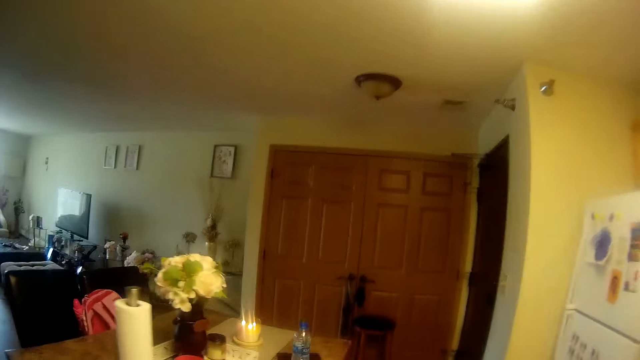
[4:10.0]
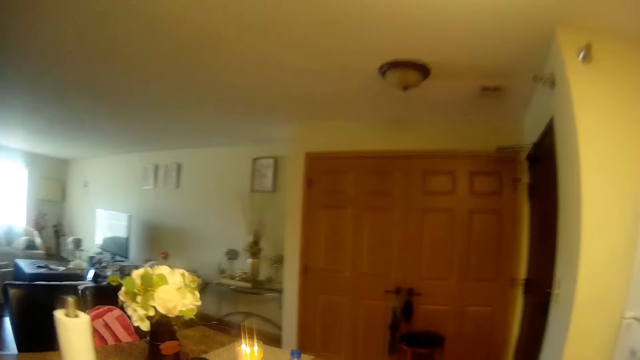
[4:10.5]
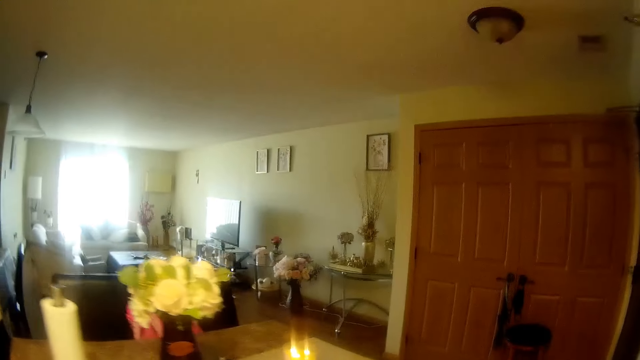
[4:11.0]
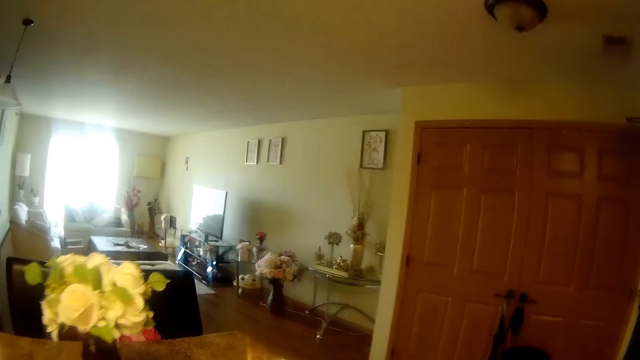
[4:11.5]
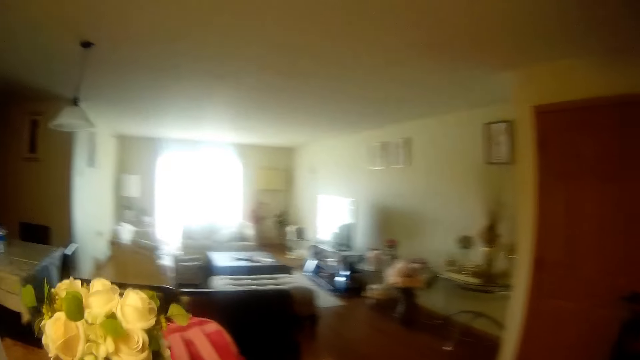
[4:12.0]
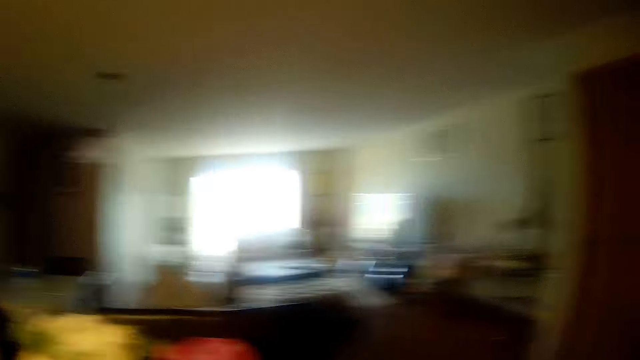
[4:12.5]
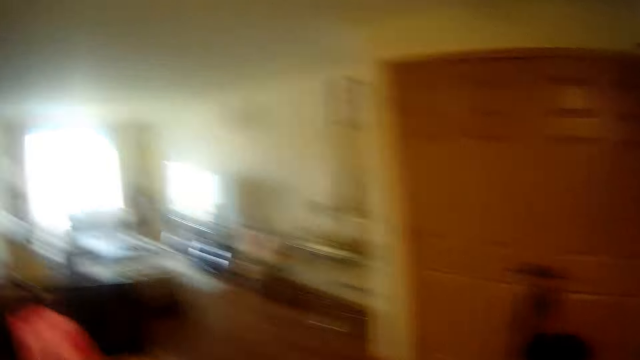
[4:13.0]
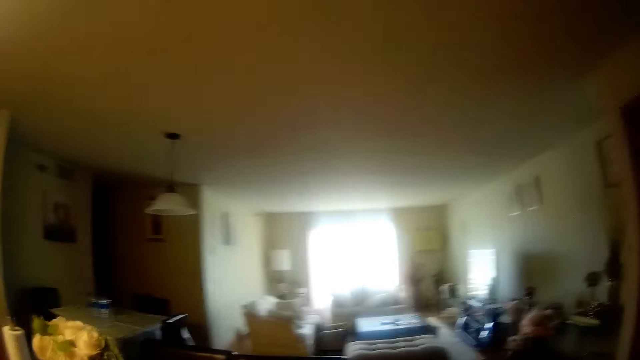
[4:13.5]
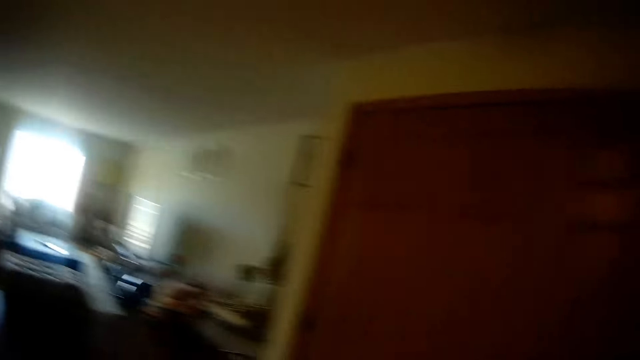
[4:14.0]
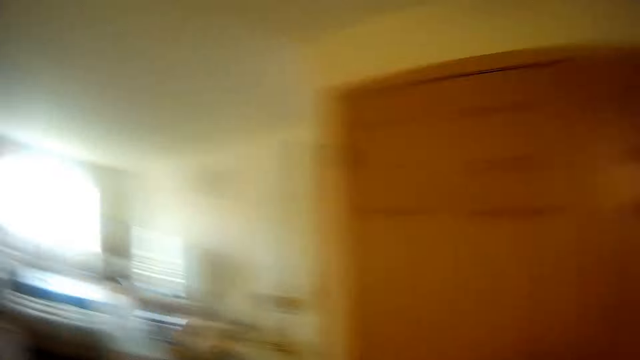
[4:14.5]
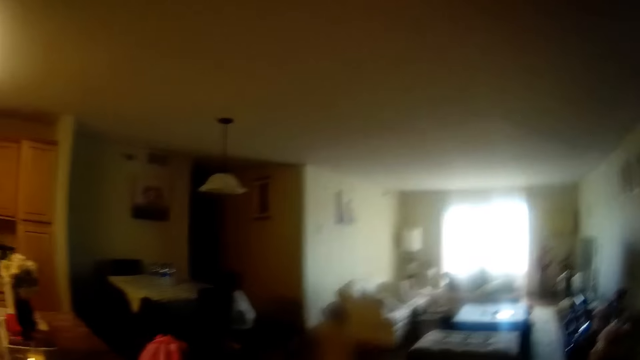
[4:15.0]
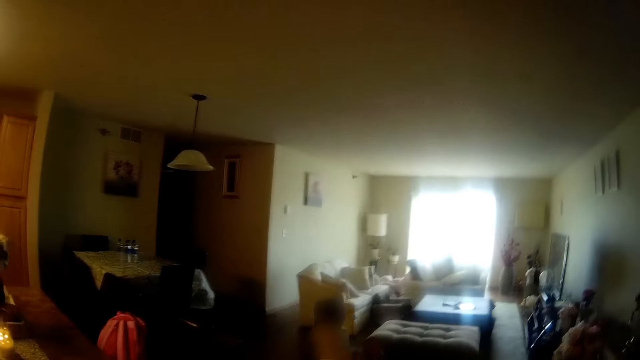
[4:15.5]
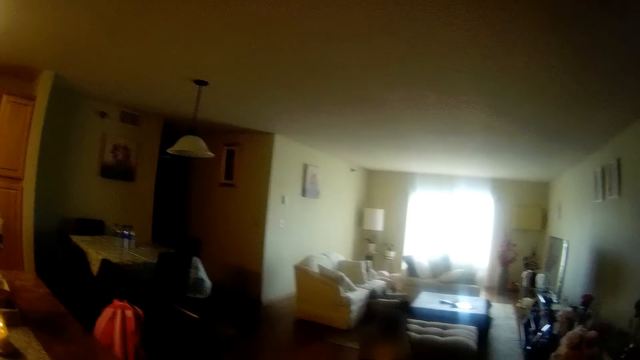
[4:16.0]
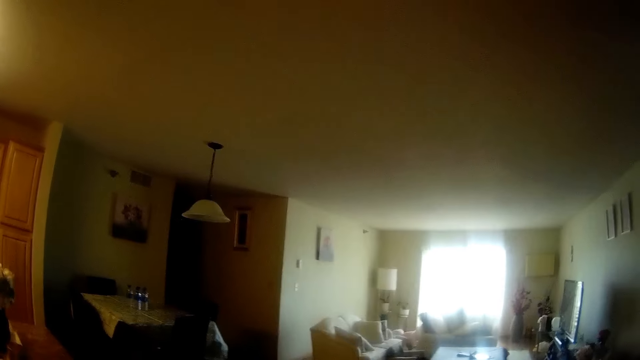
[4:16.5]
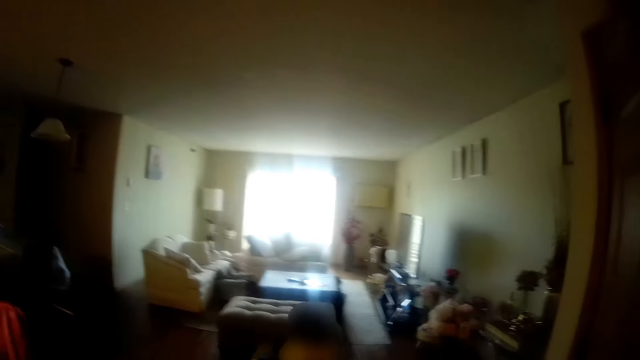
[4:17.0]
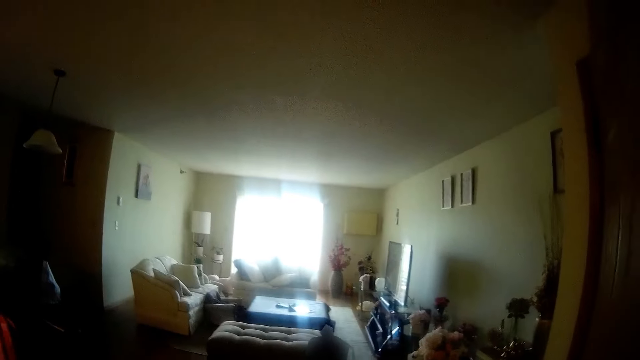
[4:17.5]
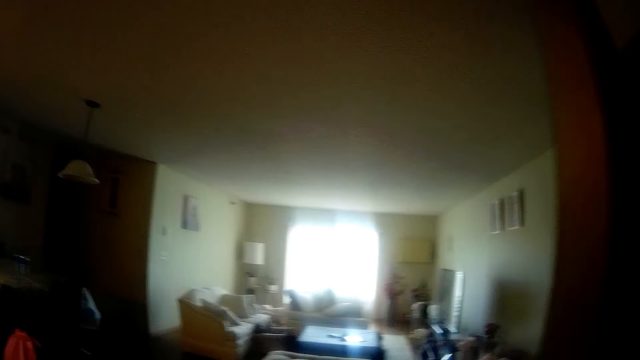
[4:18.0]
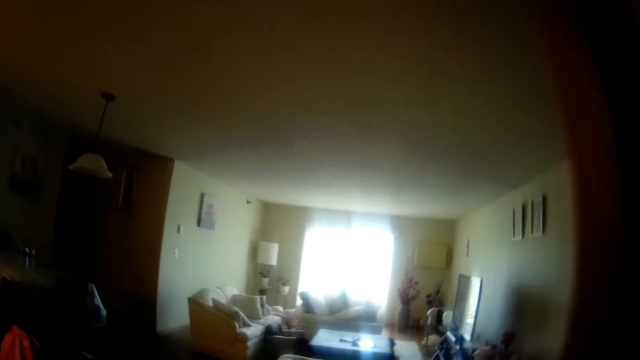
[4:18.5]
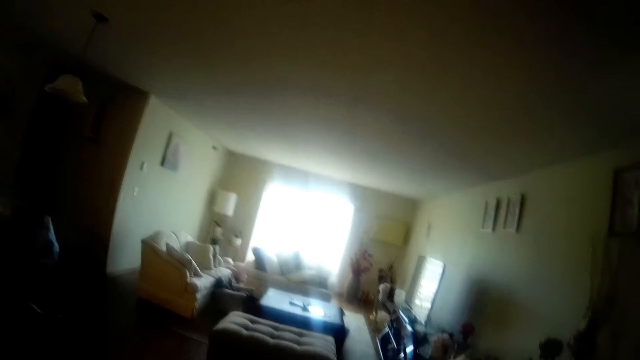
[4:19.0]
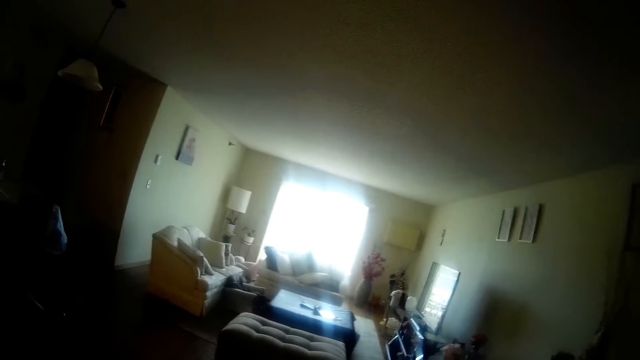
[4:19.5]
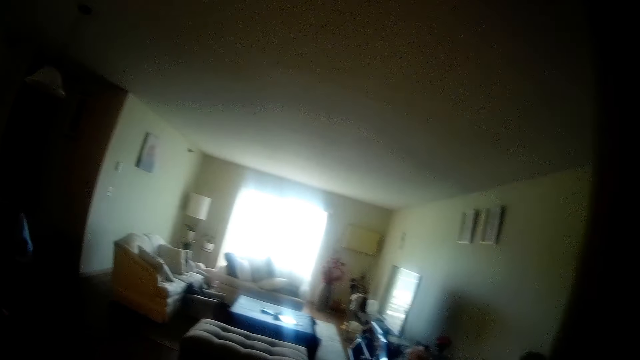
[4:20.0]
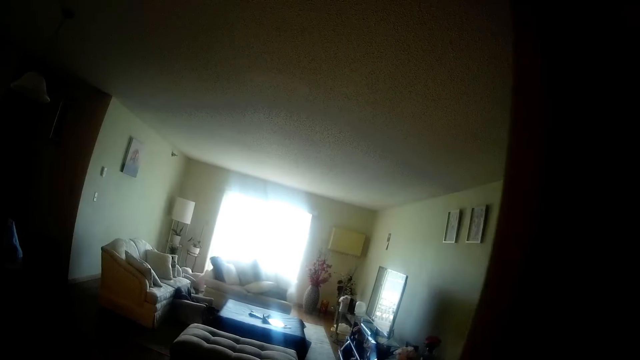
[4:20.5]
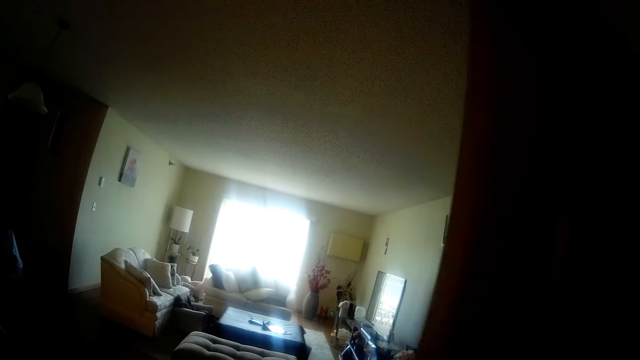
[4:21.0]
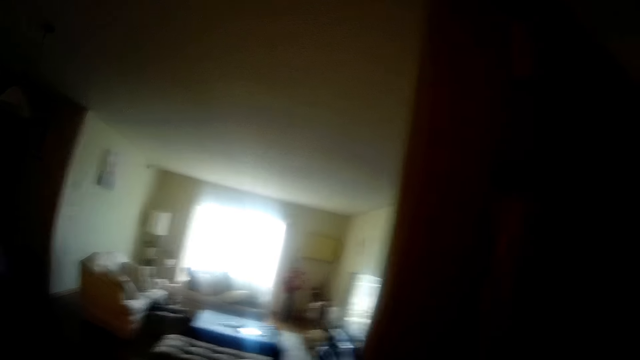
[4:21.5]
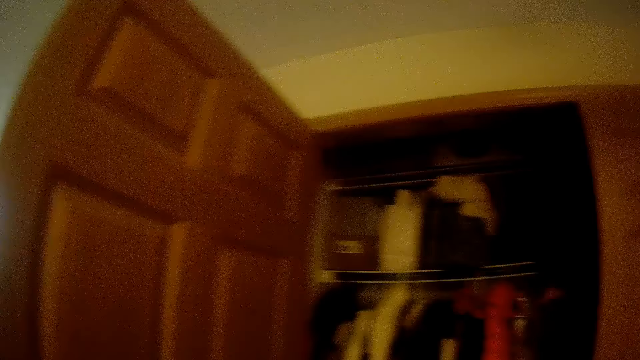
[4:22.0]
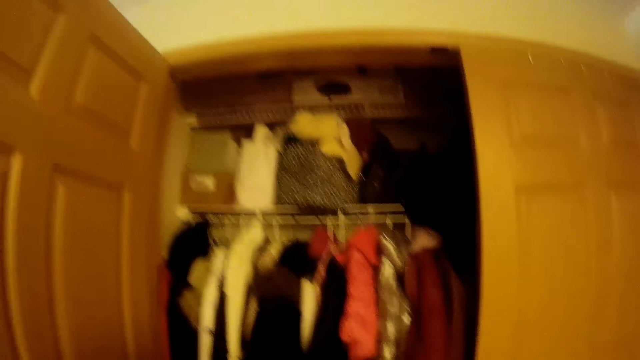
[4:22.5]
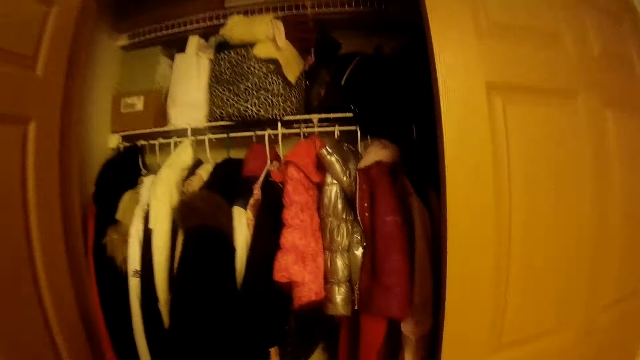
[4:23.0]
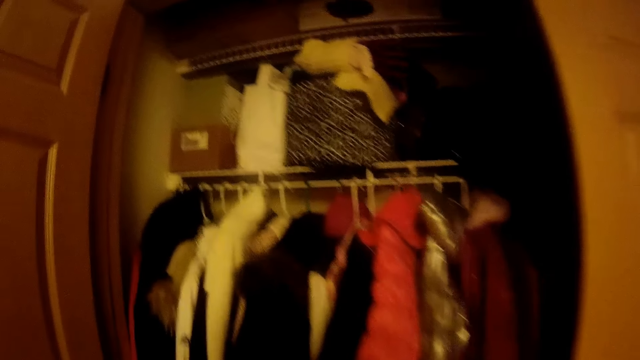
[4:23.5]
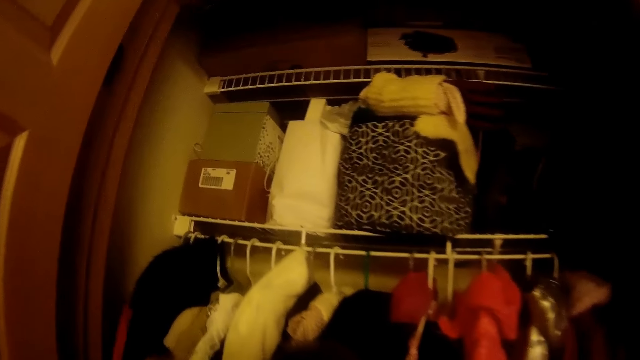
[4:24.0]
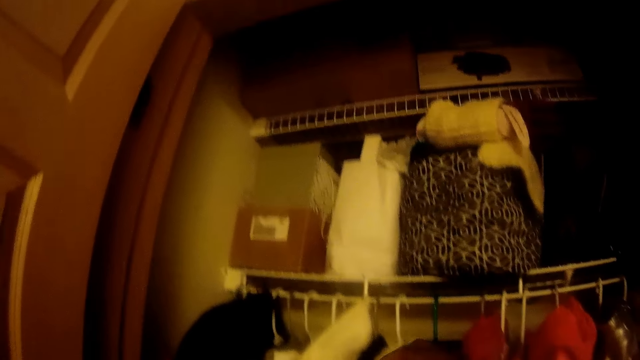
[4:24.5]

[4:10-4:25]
The camera wearer picks a sachet from down. They walk towards a wardrobe or kitchen island. A girl runs into the parlor with a mask in her right hand. The camera wearer interacts with a woman. They look around.

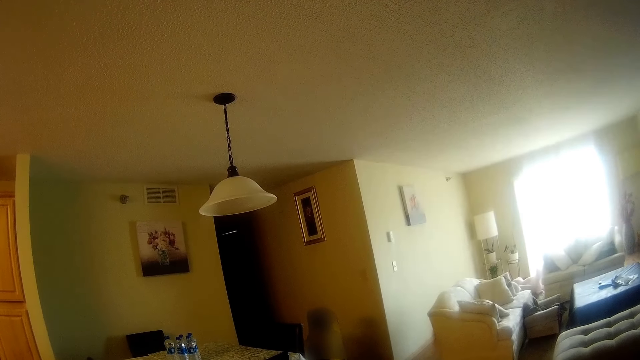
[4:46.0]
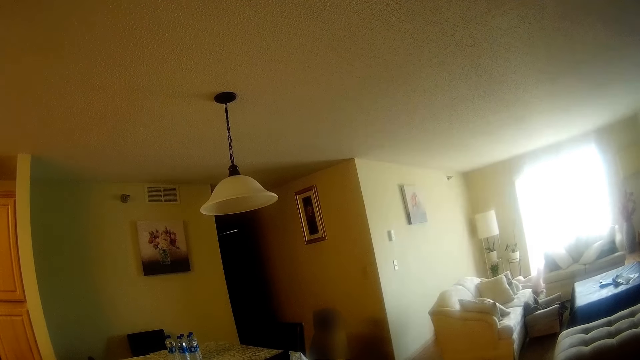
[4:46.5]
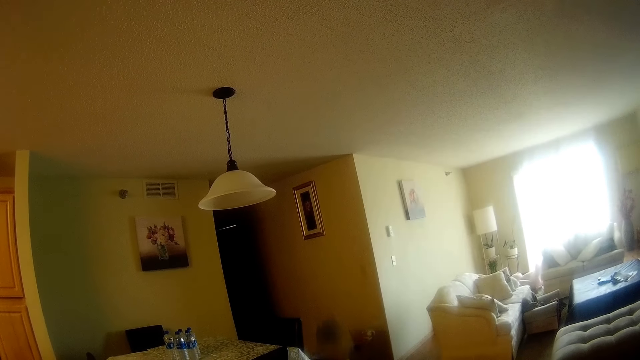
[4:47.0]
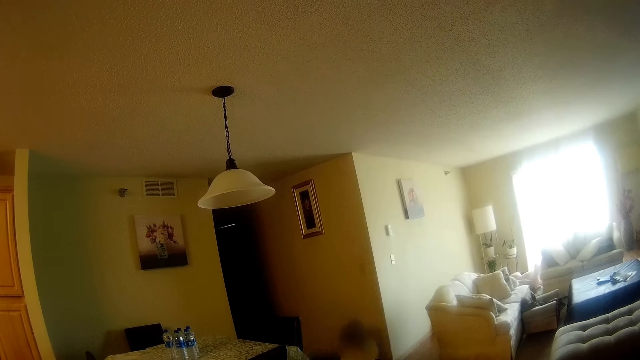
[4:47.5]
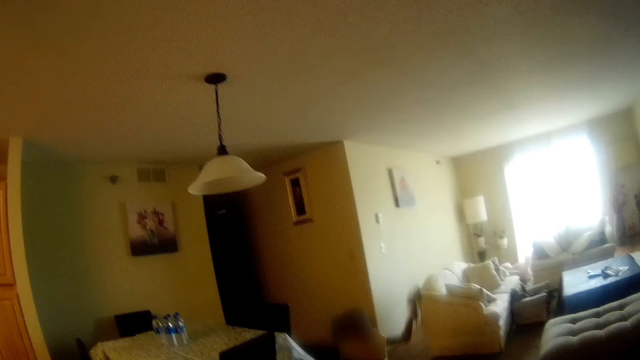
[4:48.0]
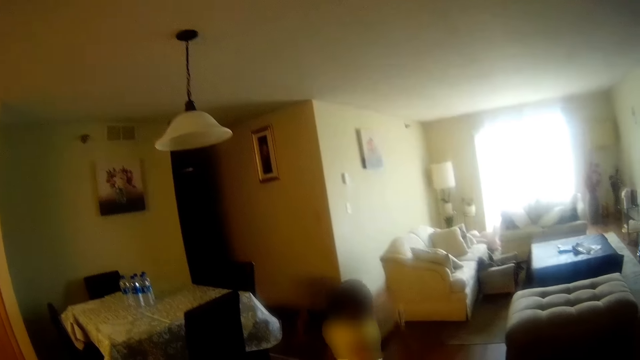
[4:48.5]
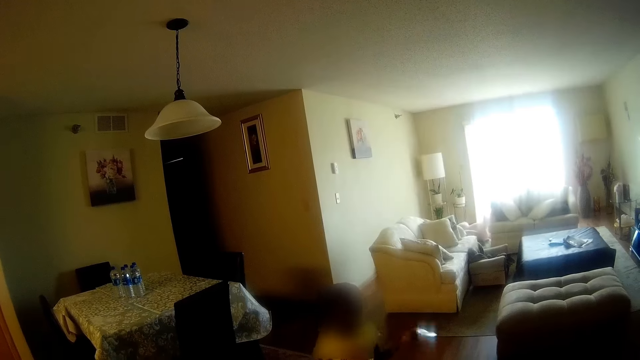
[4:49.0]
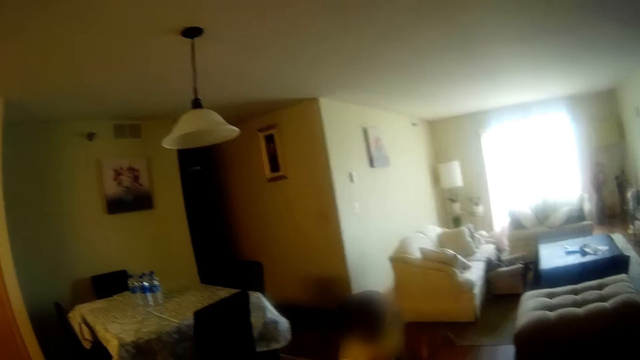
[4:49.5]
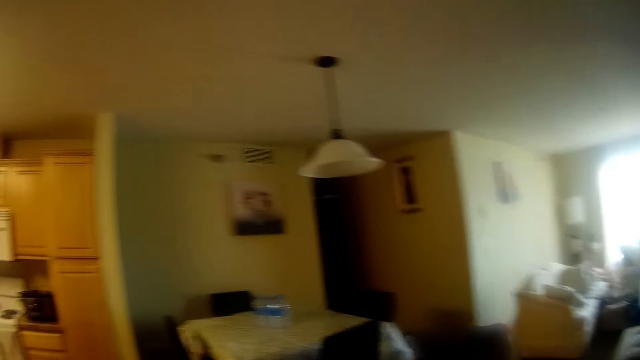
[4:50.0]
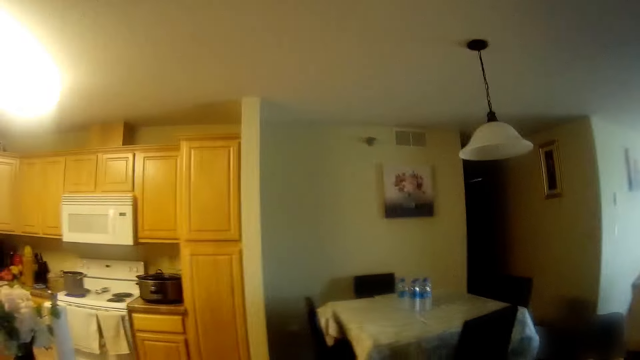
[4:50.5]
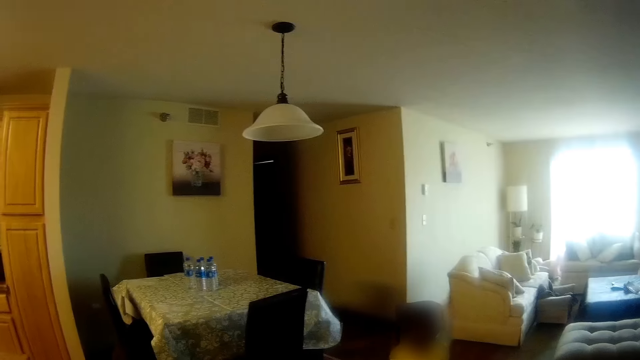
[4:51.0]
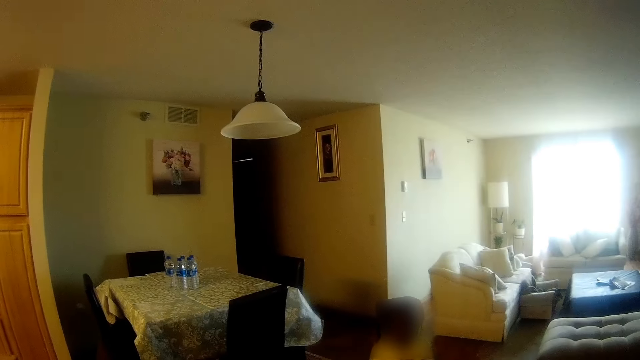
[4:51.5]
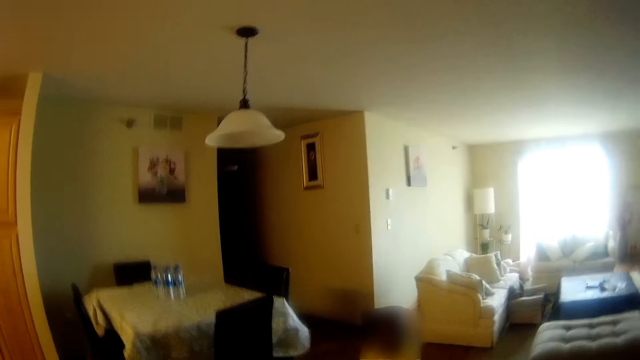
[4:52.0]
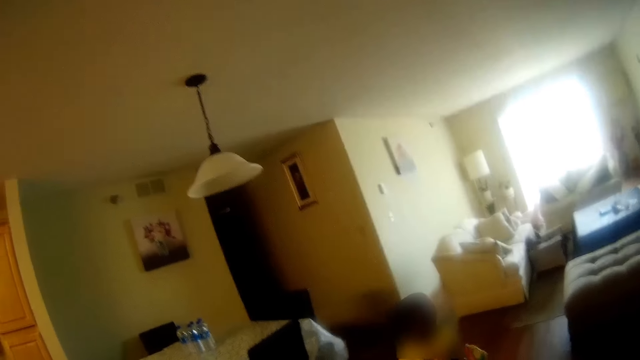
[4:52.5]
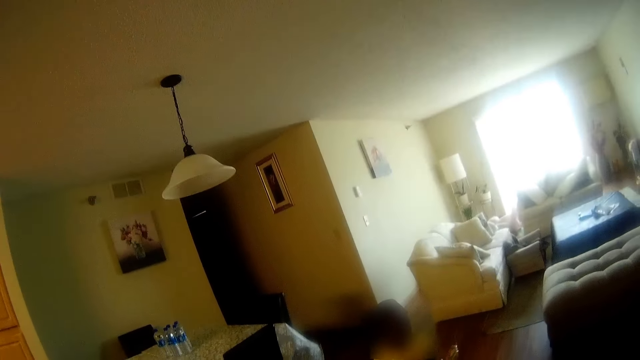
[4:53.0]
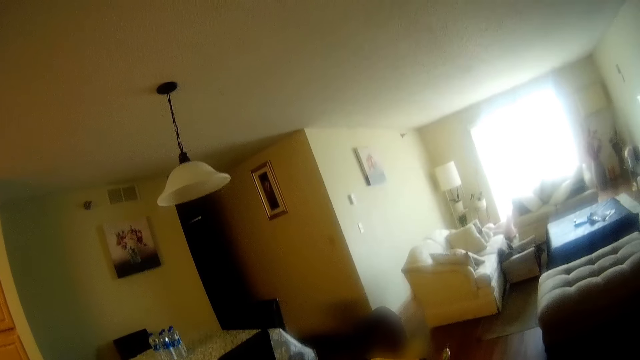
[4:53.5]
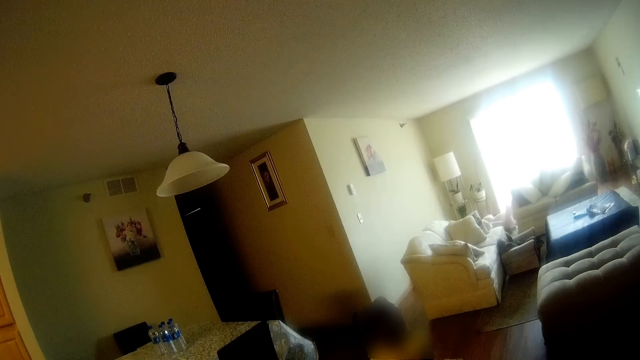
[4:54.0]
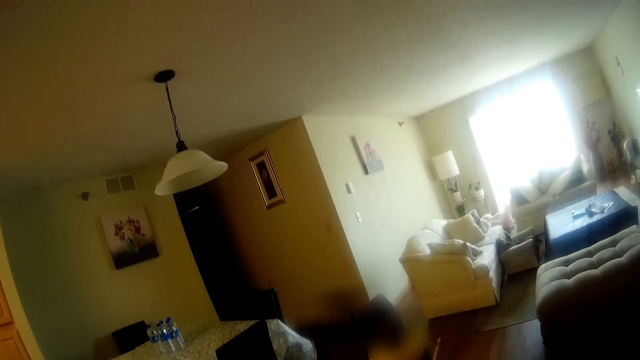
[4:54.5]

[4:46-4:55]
The girl holds a candy with her left hand. The camera wearer looks at the water on the cooker.
